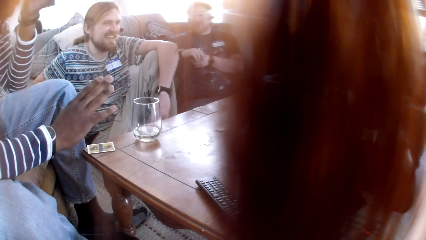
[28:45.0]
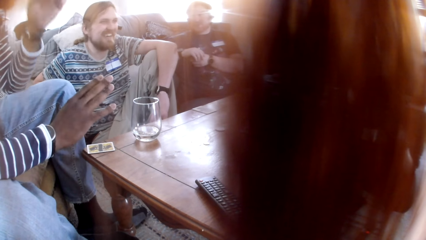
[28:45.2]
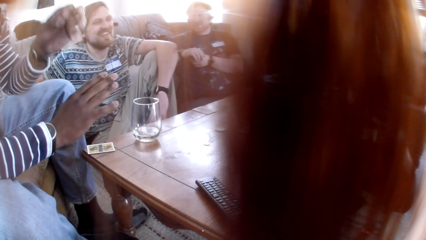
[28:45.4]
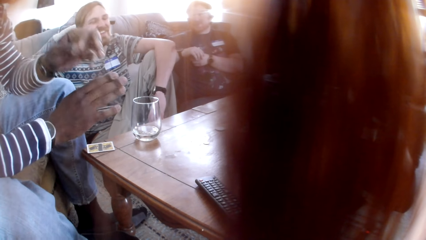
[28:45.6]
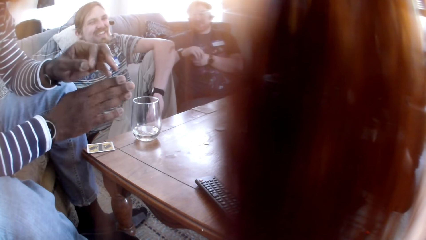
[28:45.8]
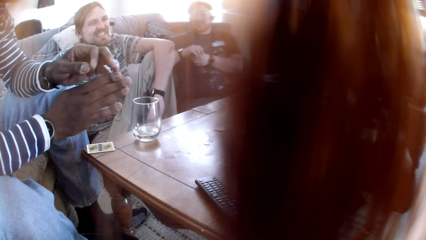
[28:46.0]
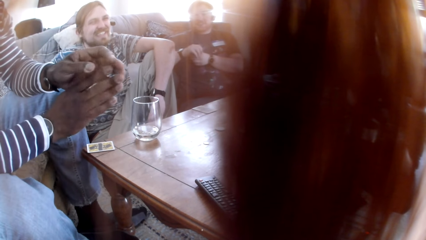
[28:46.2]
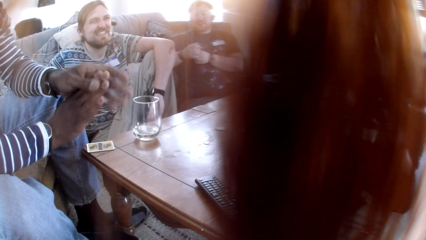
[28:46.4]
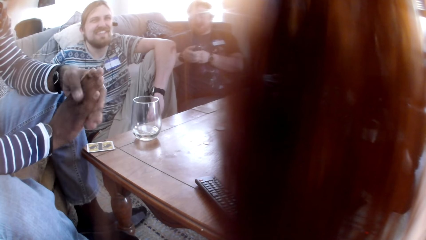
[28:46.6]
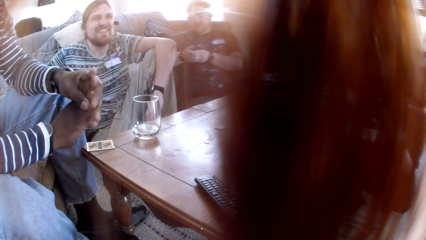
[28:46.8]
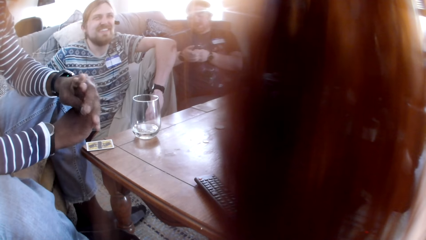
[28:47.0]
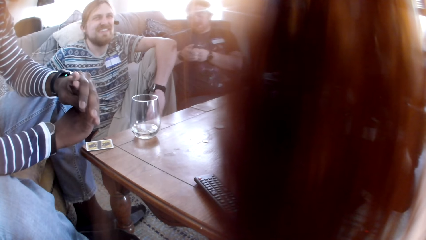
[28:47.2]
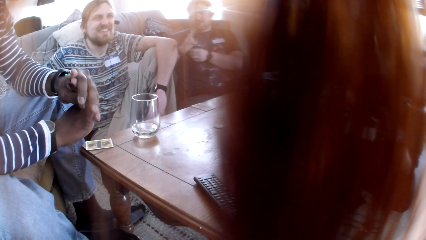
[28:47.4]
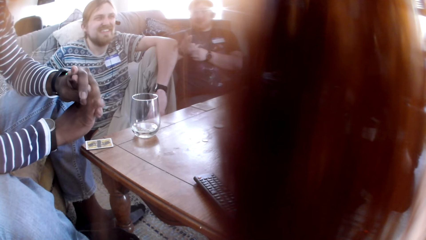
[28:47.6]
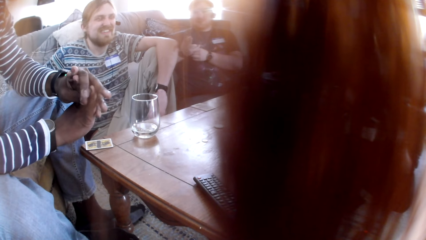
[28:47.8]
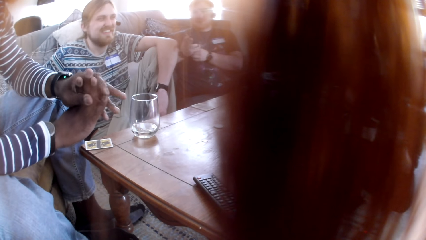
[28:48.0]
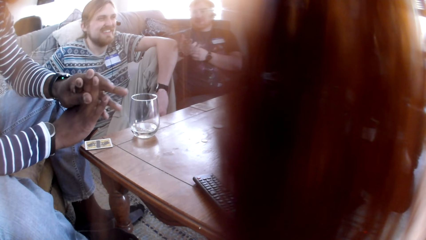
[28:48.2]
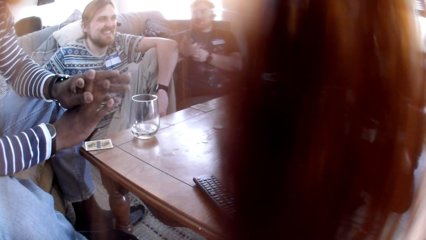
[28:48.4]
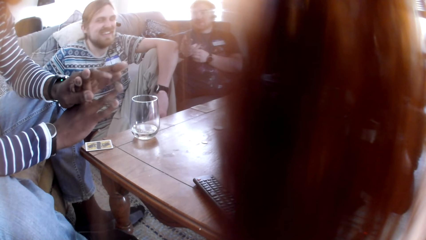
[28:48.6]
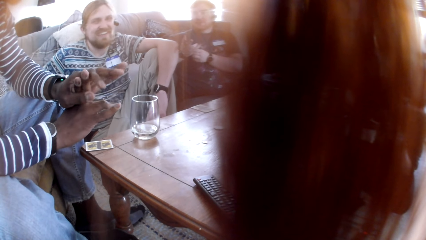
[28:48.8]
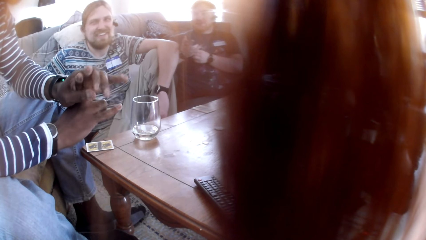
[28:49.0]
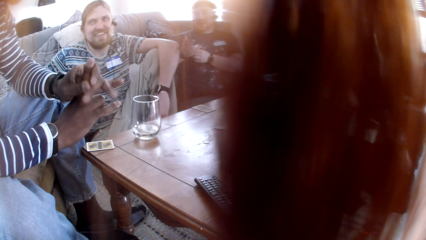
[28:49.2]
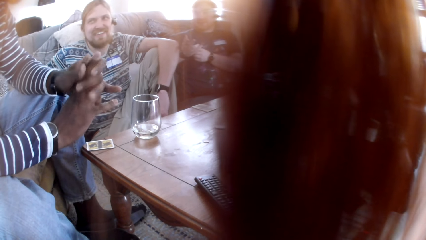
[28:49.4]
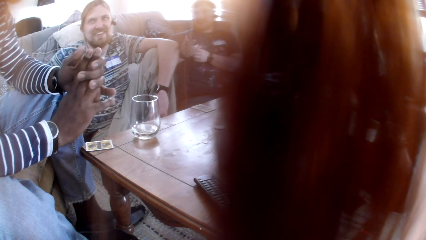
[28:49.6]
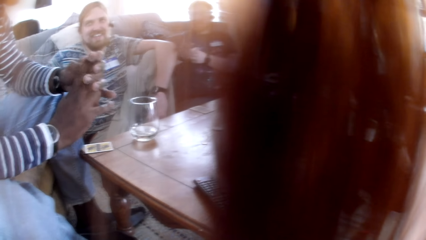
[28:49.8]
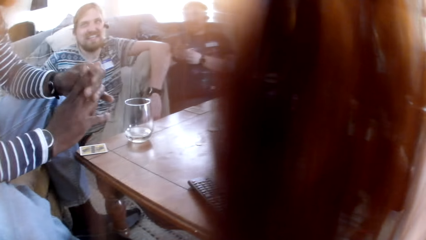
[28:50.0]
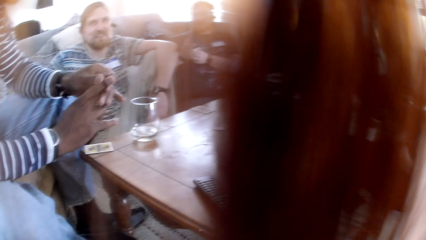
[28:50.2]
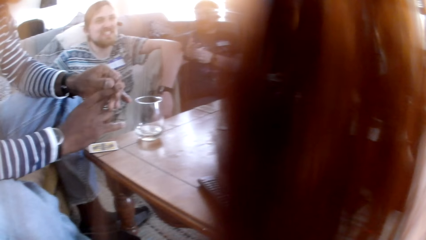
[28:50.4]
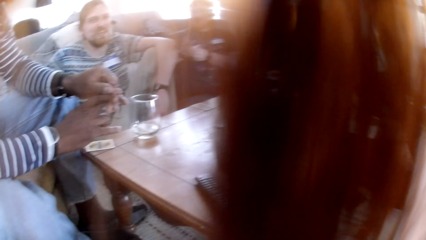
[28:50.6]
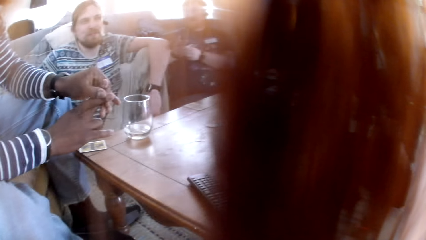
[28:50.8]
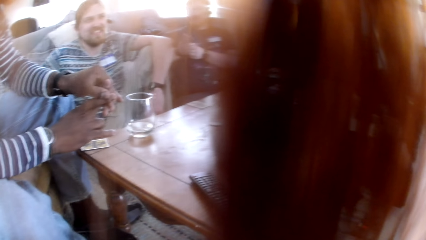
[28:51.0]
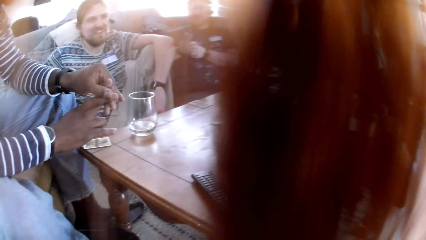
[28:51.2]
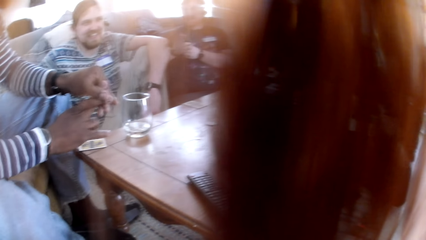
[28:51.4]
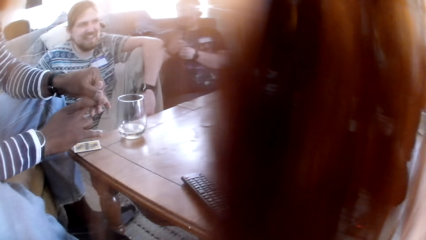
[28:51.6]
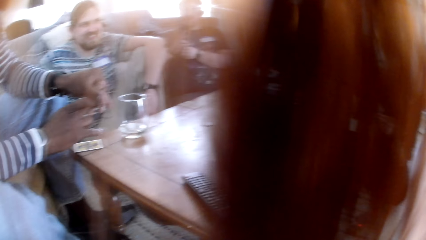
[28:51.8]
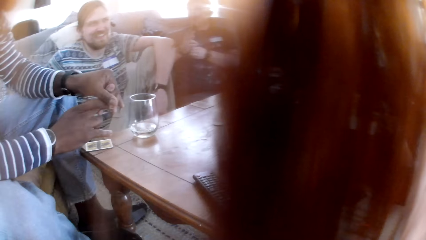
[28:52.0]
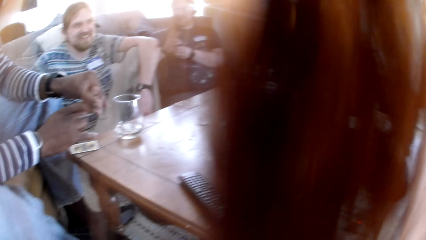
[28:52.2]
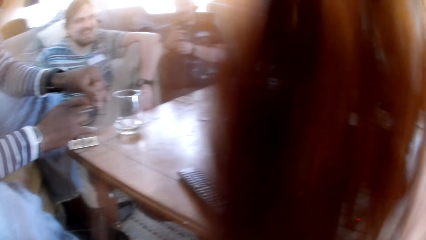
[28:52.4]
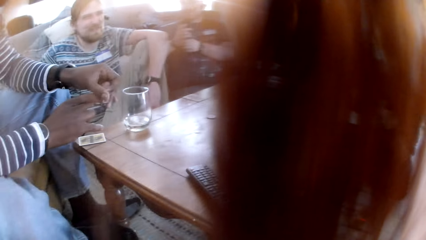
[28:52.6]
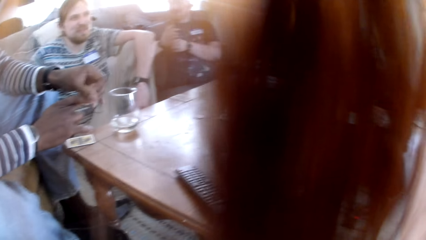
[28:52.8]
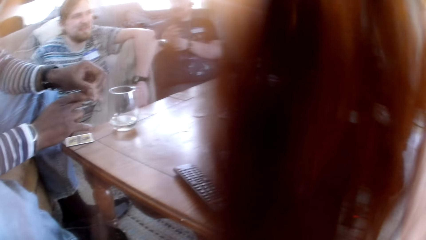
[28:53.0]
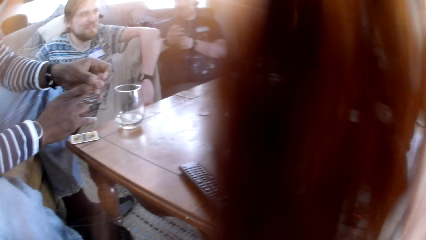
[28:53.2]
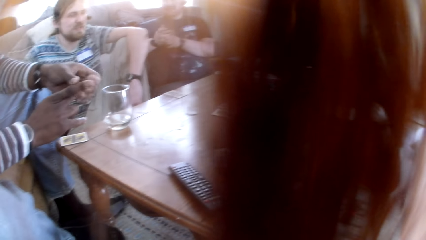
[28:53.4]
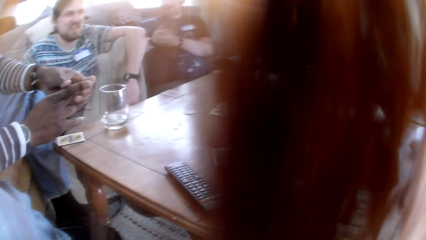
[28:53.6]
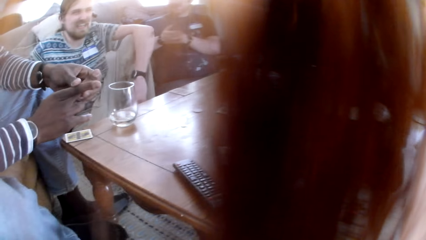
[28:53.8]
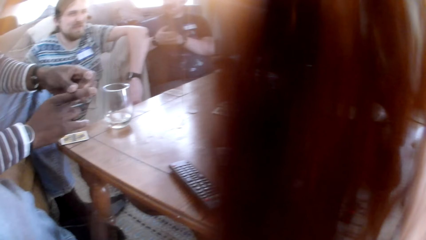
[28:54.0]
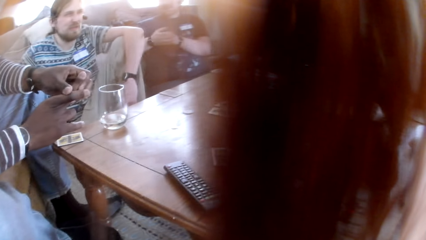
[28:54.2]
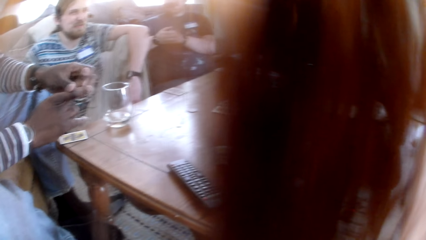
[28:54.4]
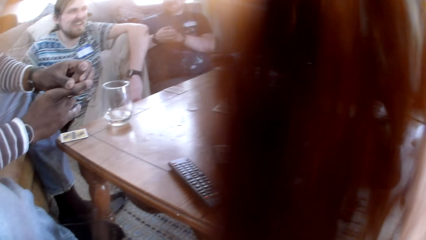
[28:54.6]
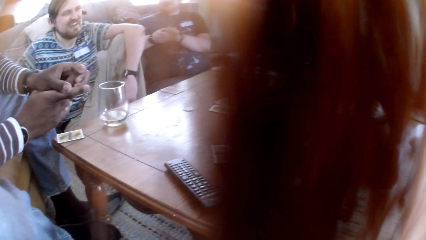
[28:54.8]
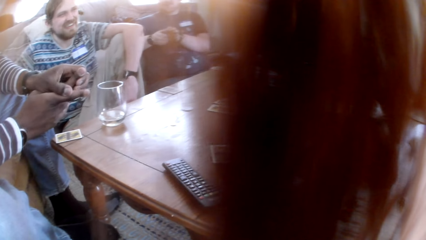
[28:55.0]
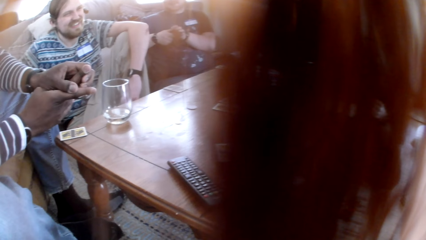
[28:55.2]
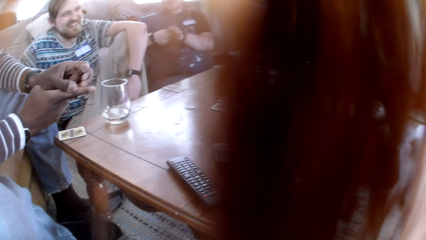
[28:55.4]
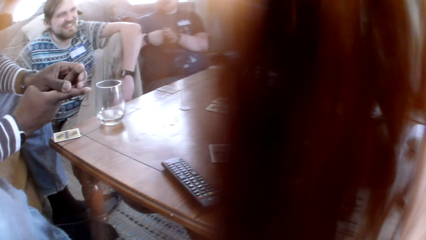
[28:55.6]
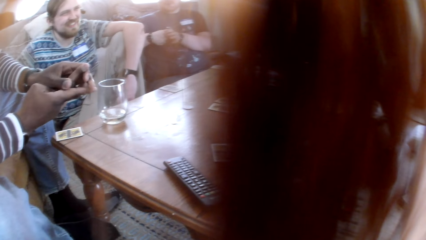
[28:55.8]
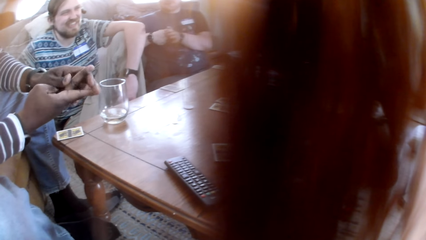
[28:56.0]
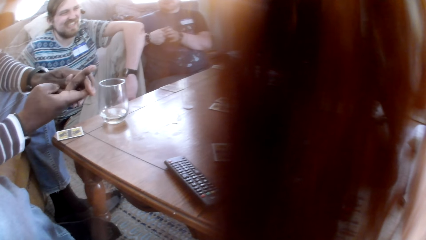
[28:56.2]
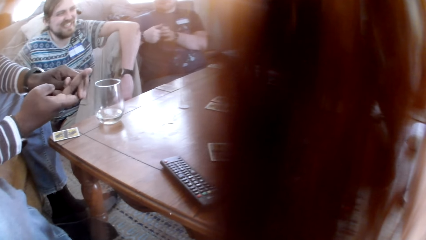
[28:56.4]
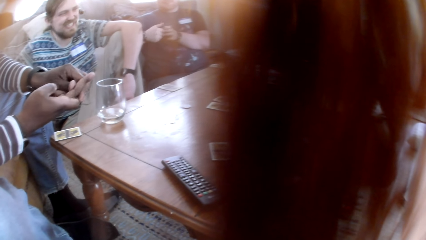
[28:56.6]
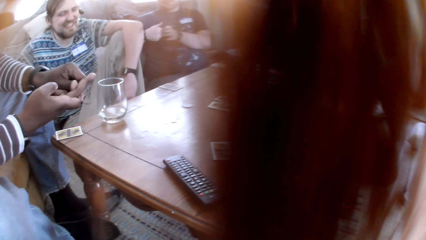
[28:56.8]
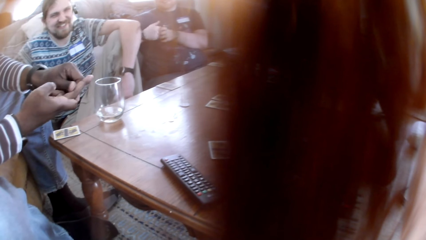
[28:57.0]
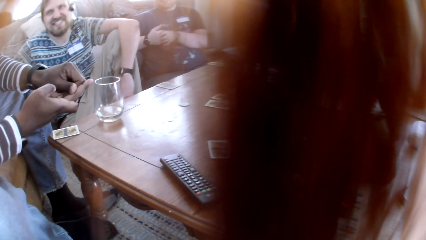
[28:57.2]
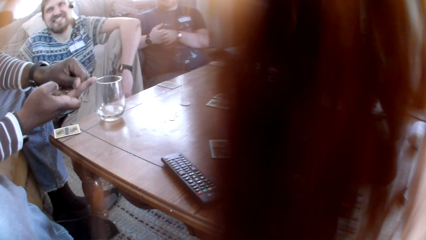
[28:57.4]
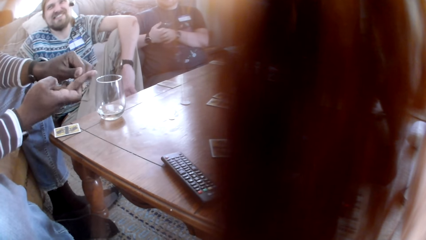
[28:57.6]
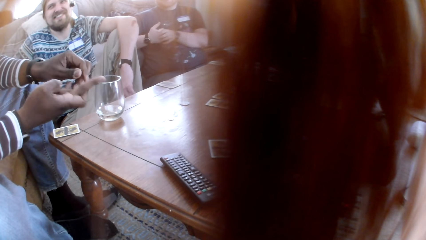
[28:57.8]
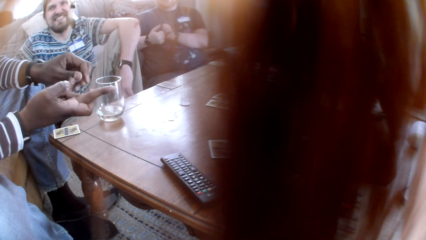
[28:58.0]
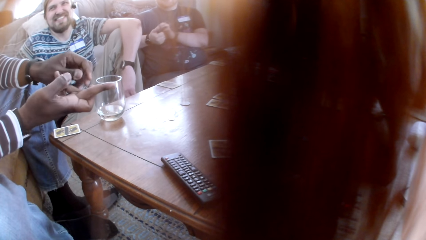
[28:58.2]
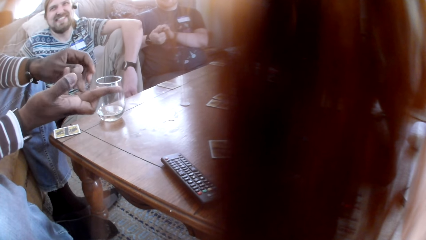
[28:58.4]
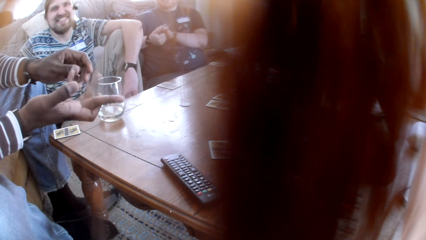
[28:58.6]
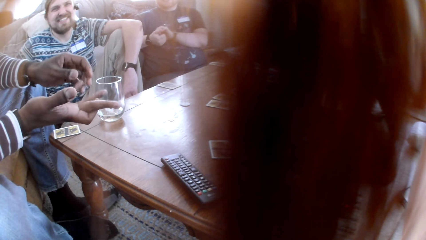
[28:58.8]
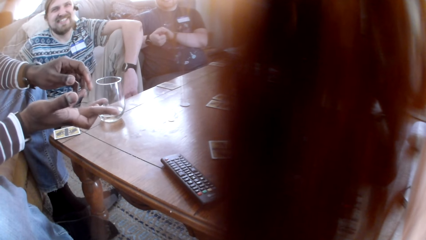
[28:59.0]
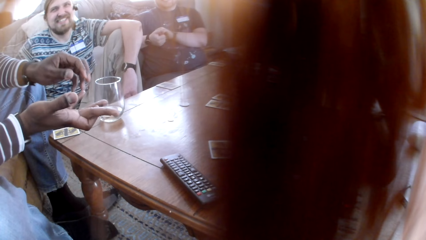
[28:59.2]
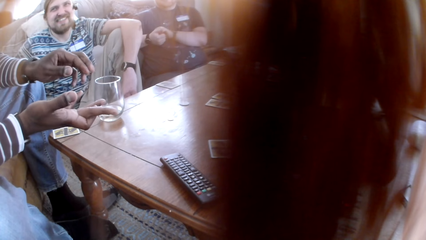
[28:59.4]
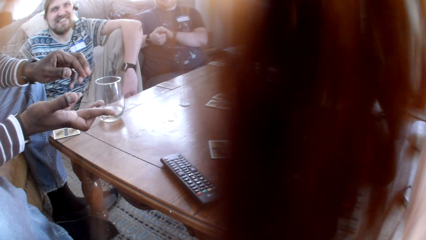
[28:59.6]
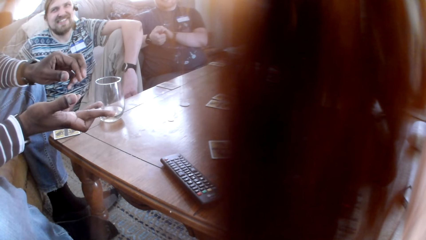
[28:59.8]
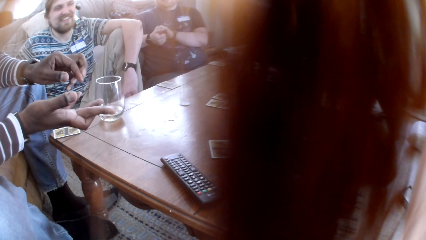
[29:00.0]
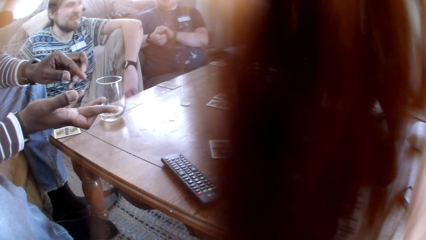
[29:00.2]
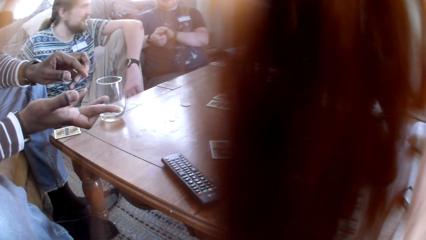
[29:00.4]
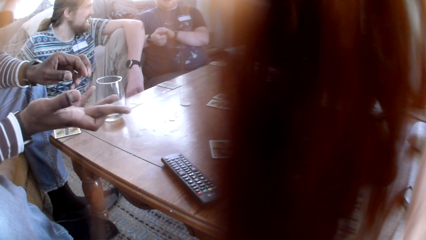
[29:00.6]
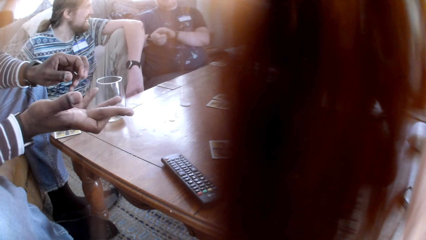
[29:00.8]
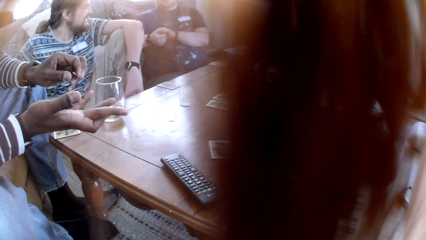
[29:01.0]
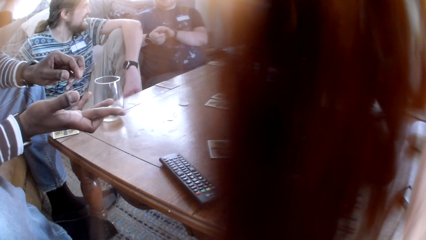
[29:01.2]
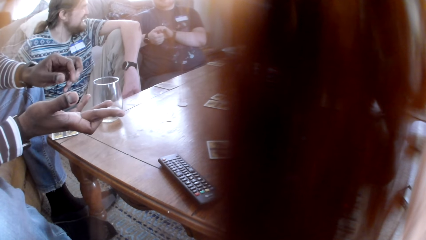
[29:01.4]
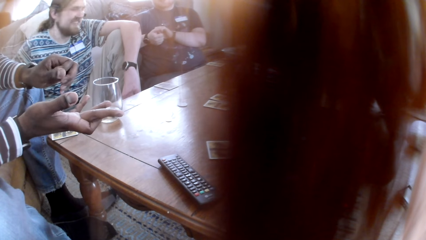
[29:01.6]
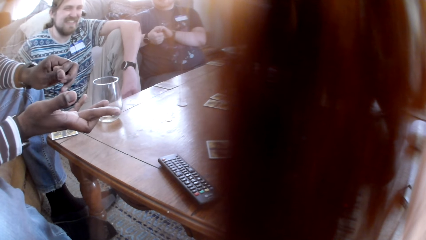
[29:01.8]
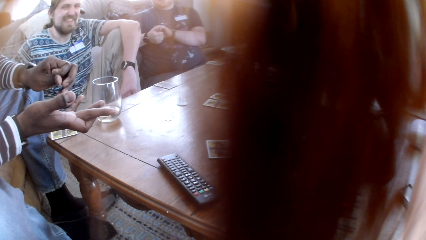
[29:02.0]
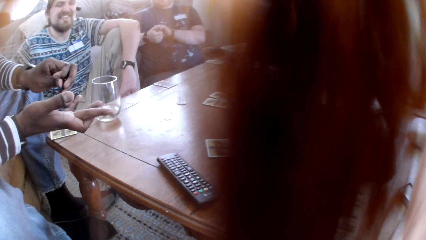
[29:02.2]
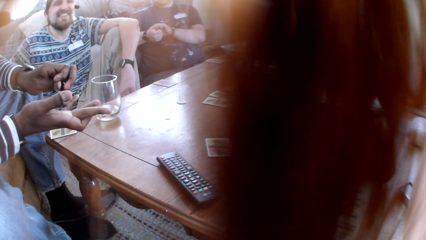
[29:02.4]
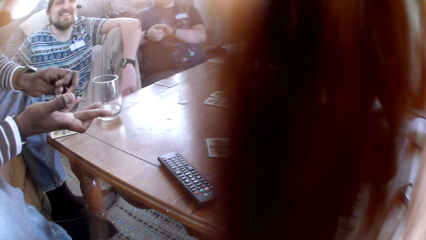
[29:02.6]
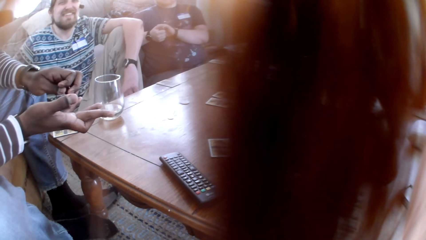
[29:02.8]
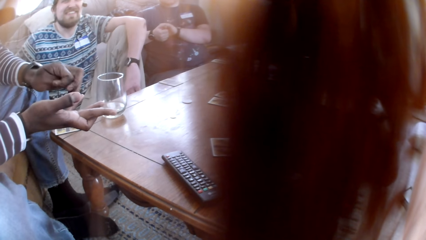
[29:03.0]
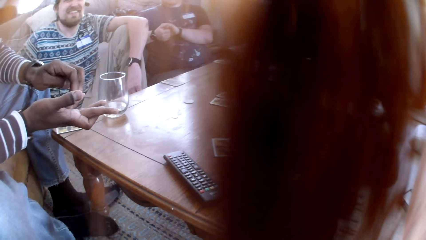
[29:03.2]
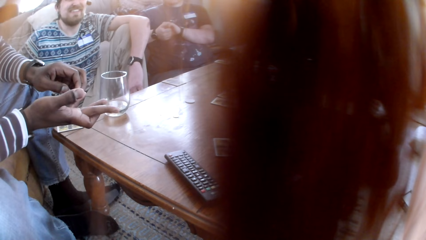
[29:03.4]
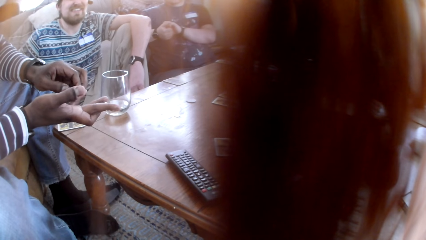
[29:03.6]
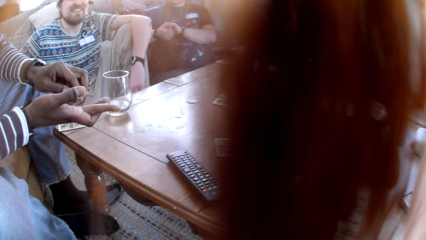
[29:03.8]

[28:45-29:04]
A man wipes the face. Another man converses with a third man.
